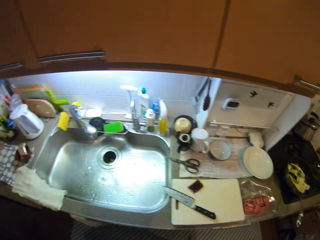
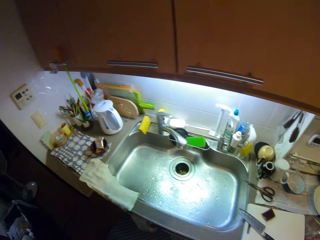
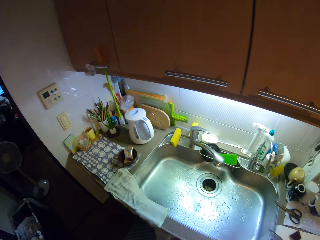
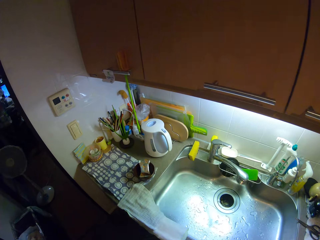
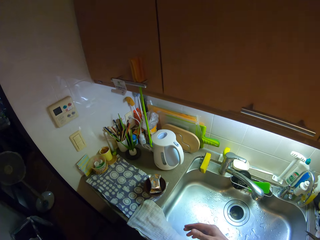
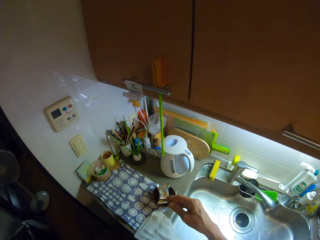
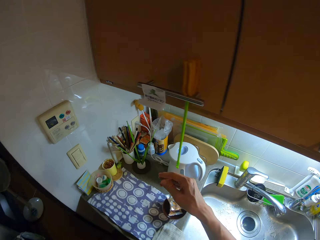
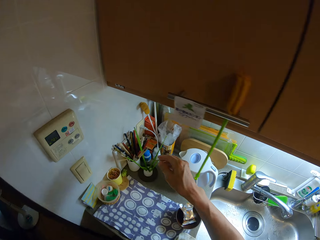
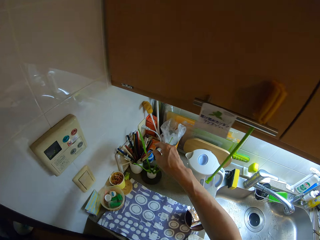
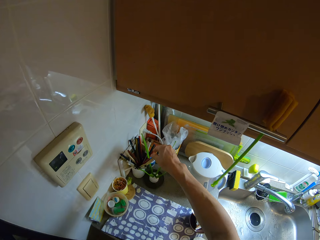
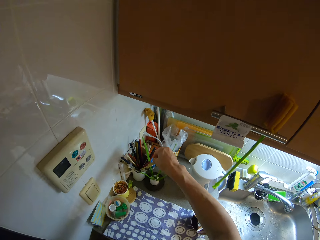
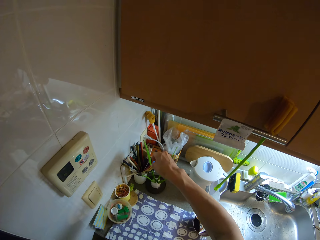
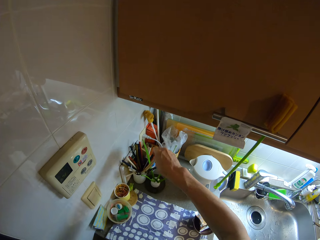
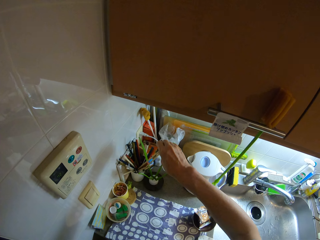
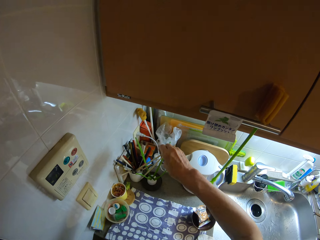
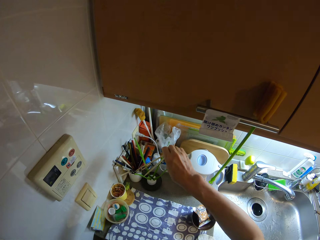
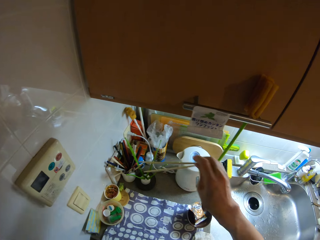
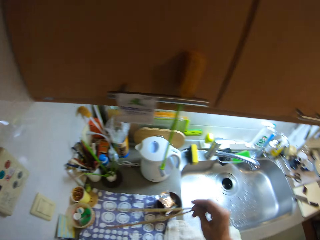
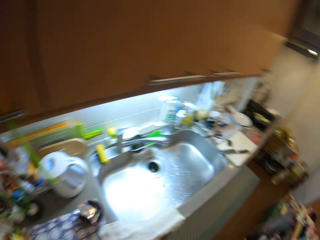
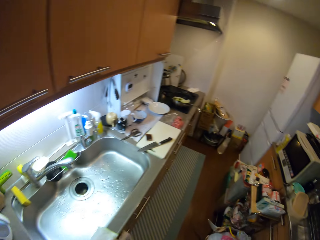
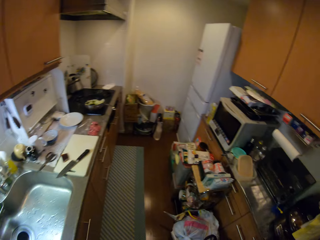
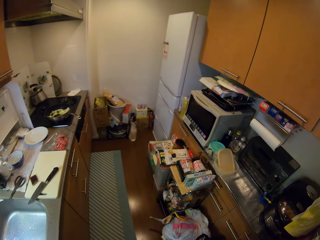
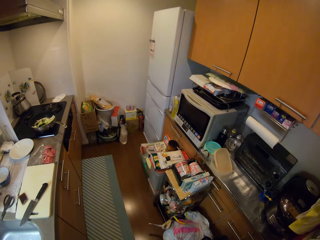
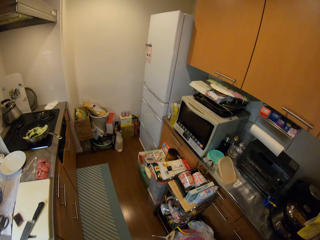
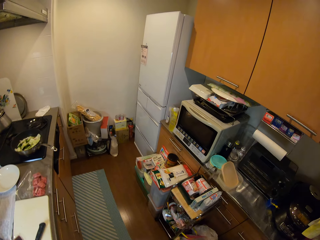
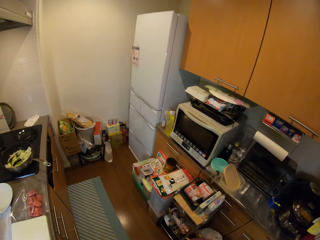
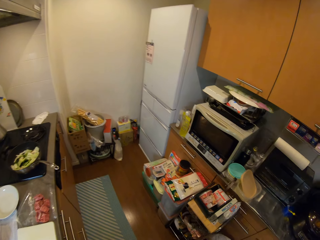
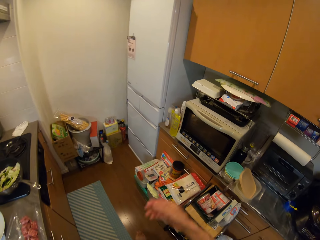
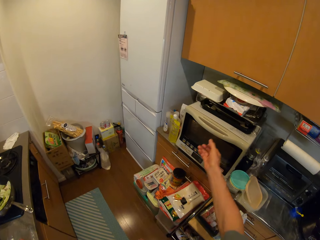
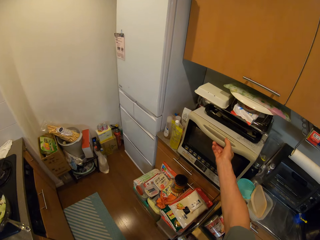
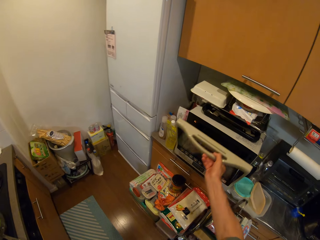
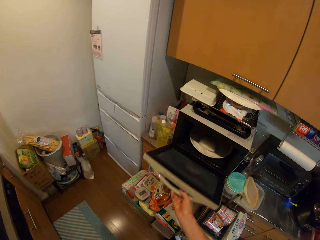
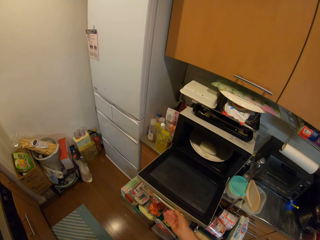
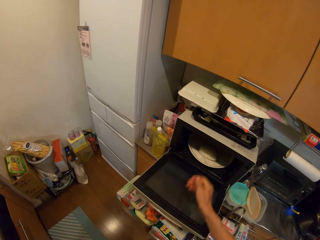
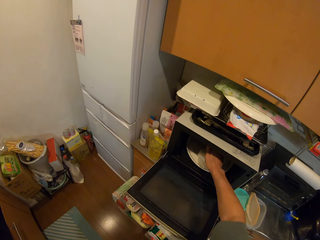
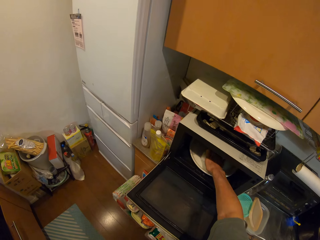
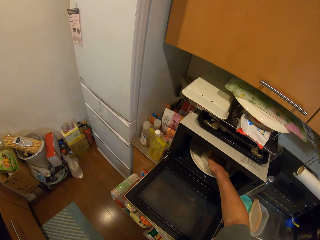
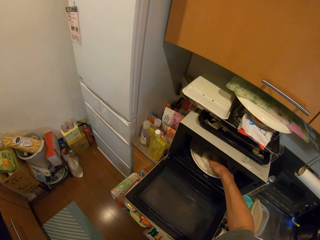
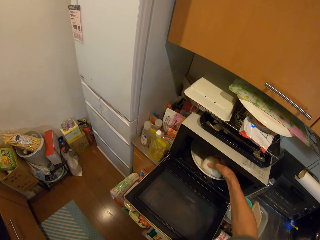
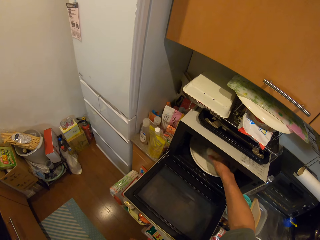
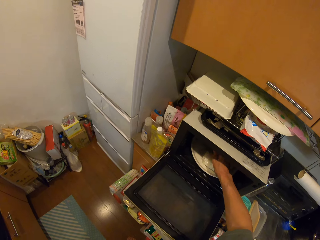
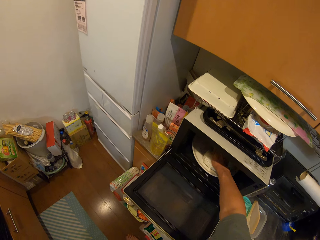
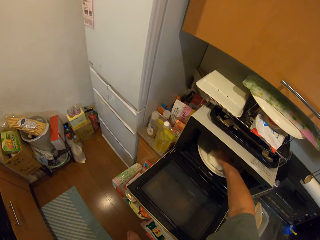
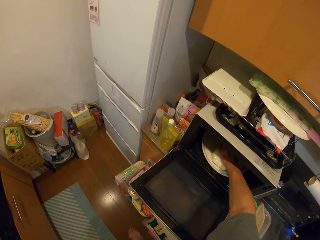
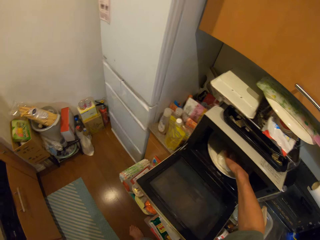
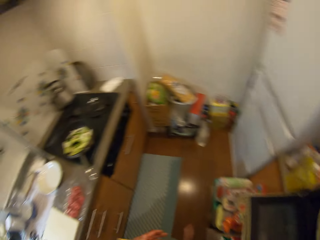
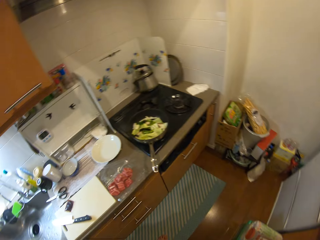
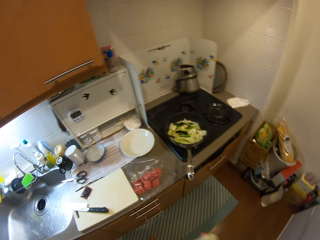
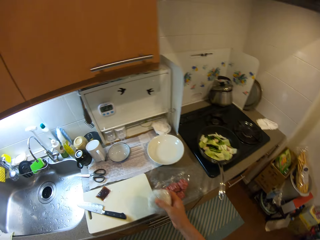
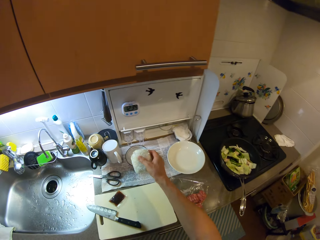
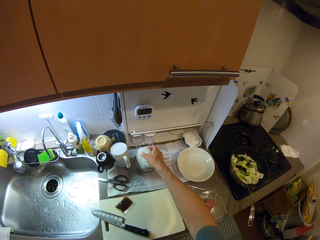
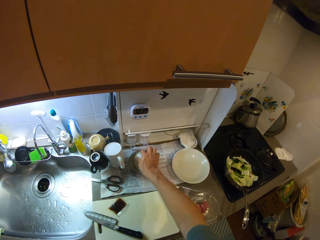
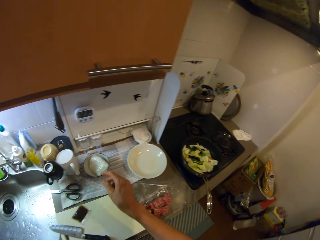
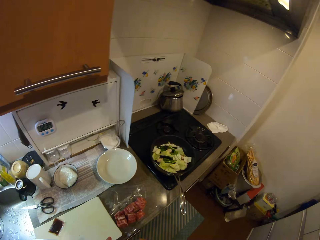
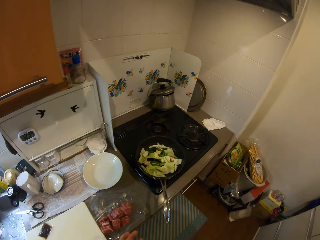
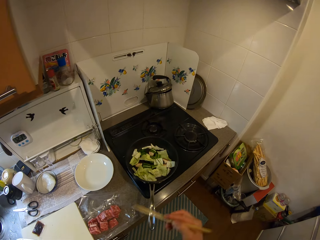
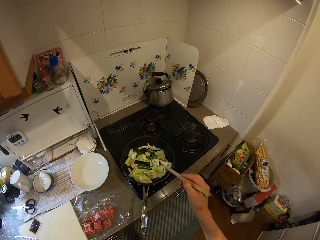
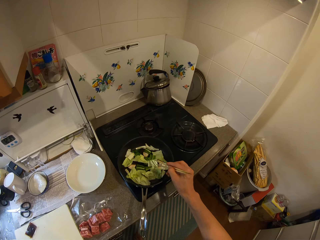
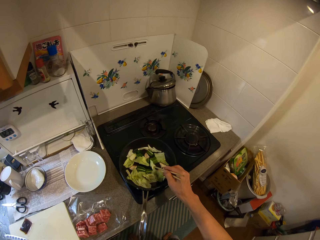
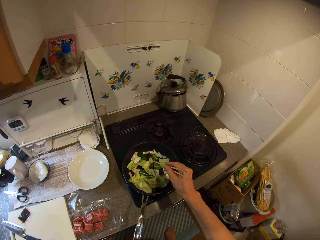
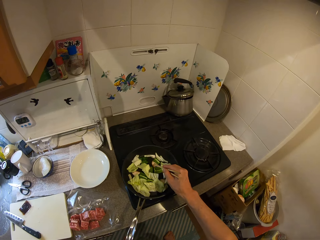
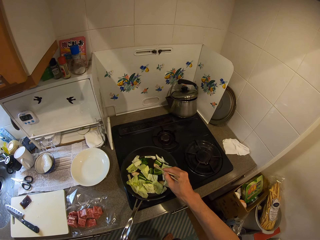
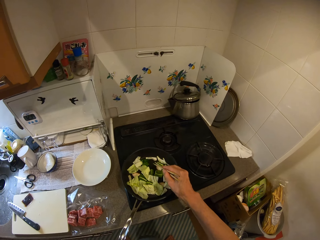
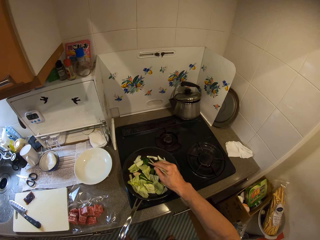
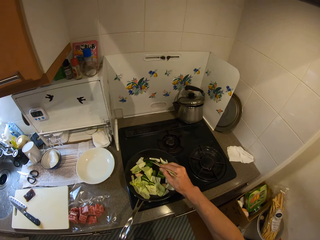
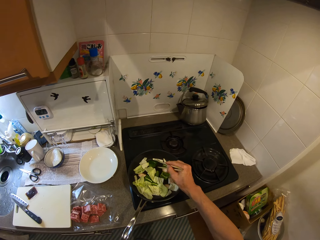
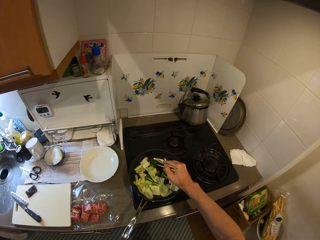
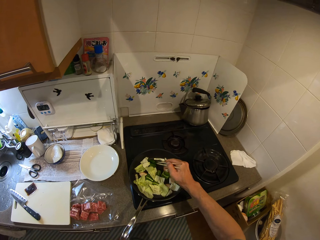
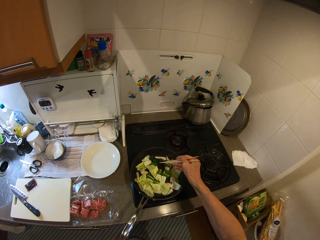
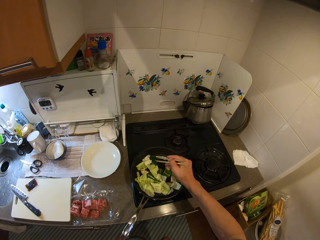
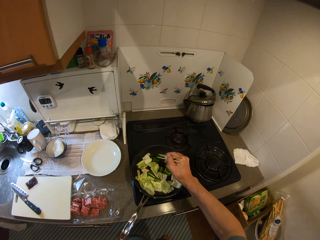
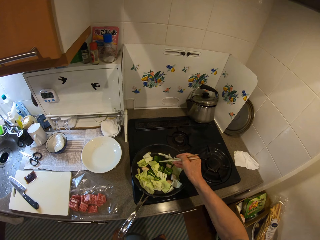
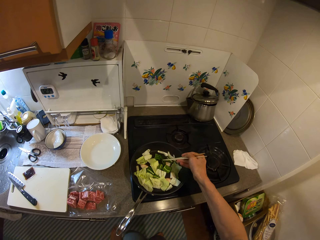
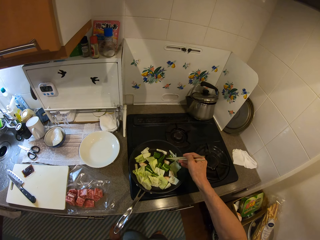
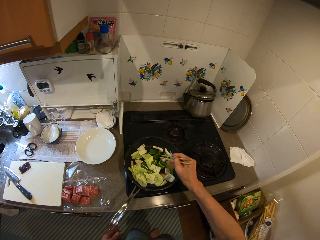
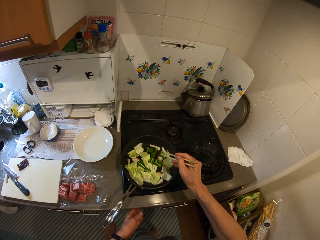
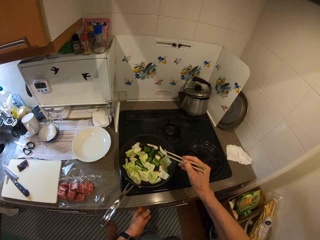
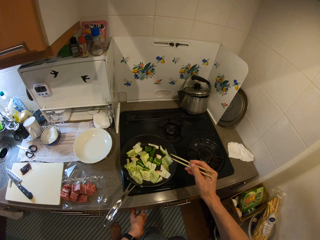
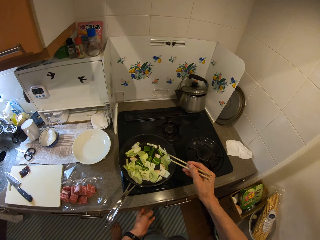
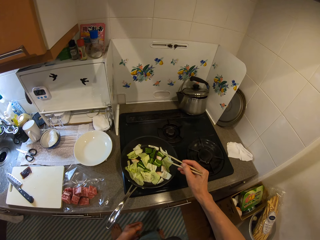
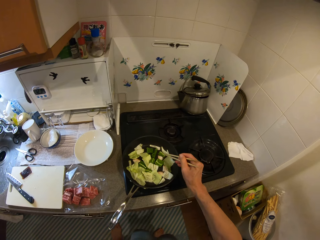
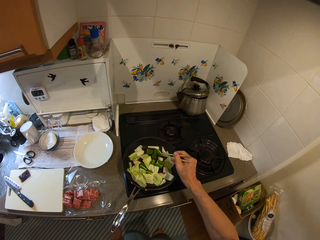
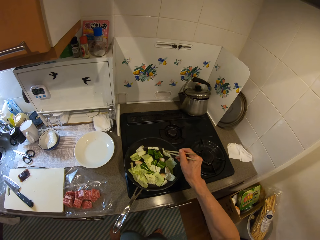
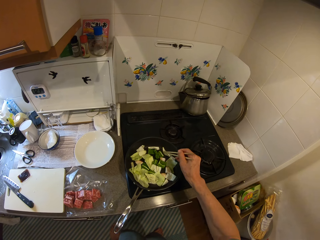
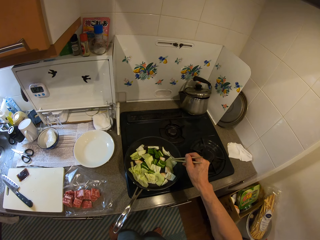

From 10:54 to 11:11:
The camera wearer takes chopsticks from the rack. They open the microwave. They remove the food from the microwave. They place something on top of the sink. They stir the vegetables in the pan with the chopsticks.
